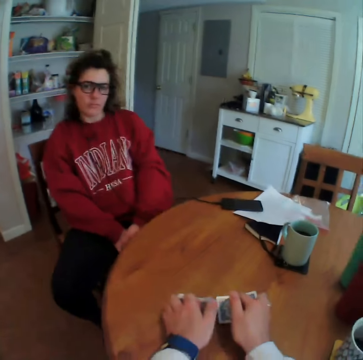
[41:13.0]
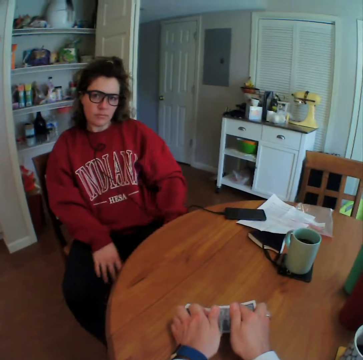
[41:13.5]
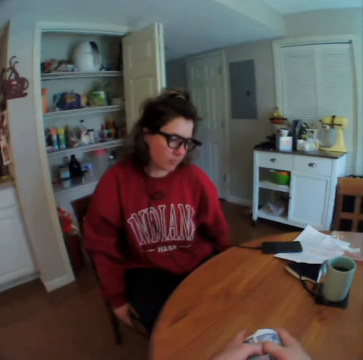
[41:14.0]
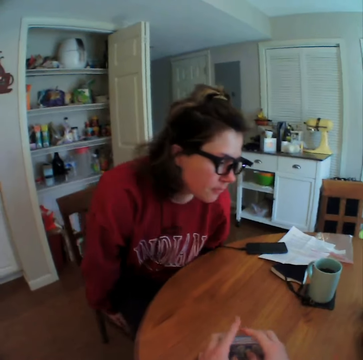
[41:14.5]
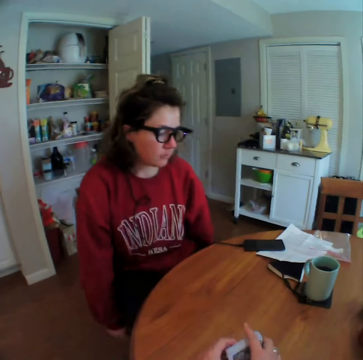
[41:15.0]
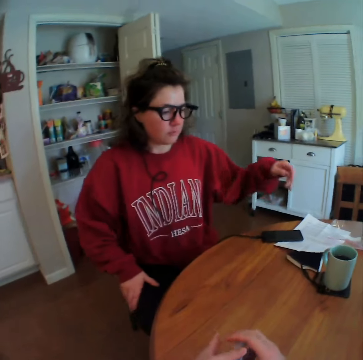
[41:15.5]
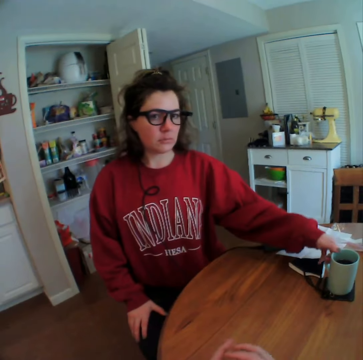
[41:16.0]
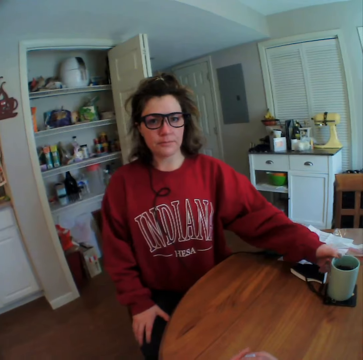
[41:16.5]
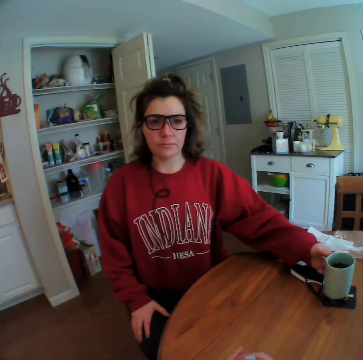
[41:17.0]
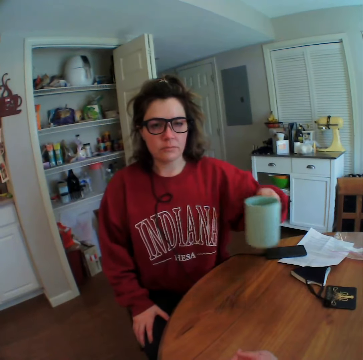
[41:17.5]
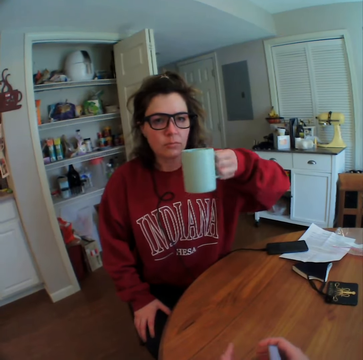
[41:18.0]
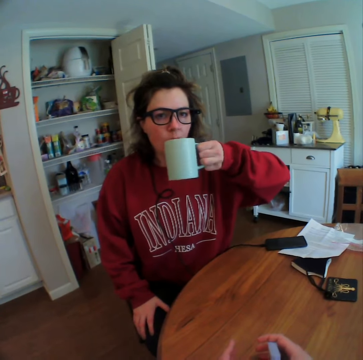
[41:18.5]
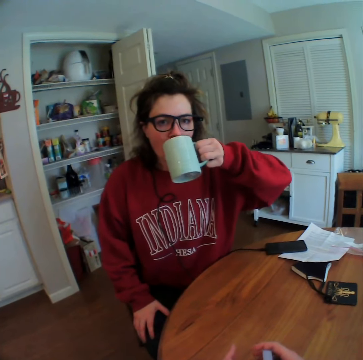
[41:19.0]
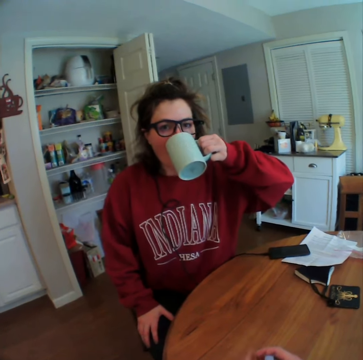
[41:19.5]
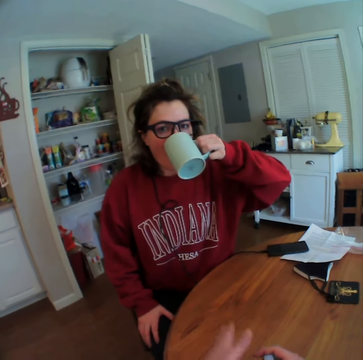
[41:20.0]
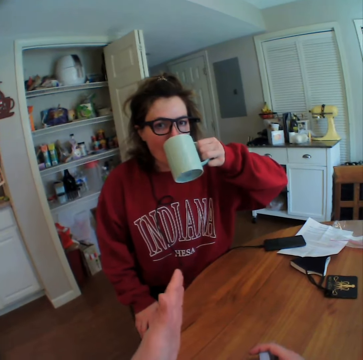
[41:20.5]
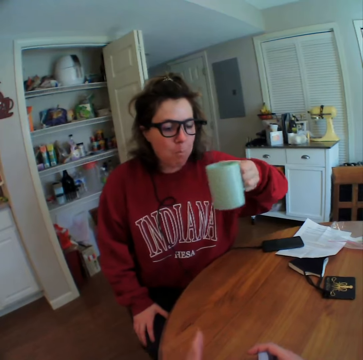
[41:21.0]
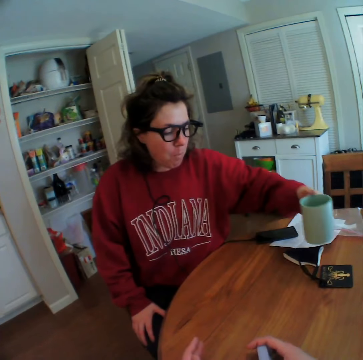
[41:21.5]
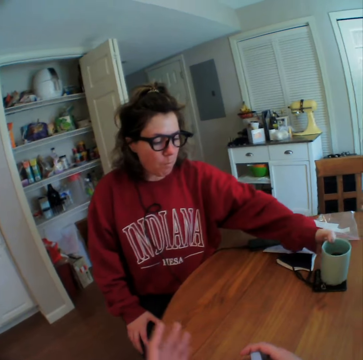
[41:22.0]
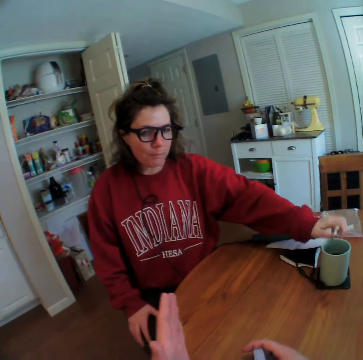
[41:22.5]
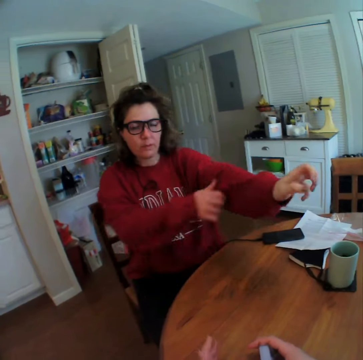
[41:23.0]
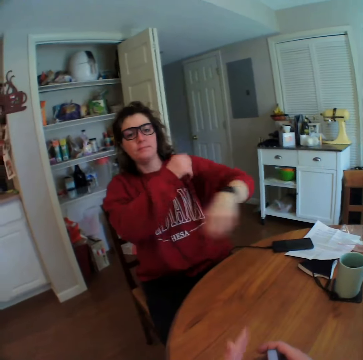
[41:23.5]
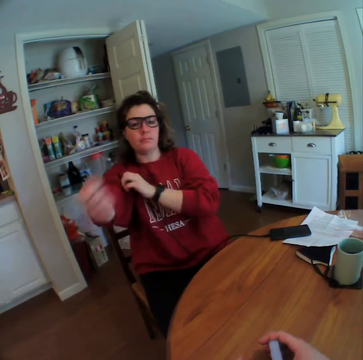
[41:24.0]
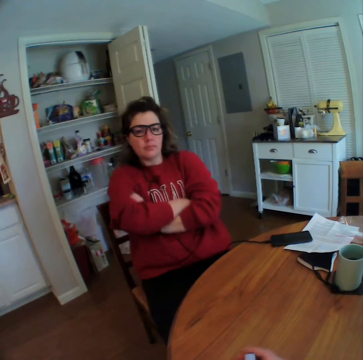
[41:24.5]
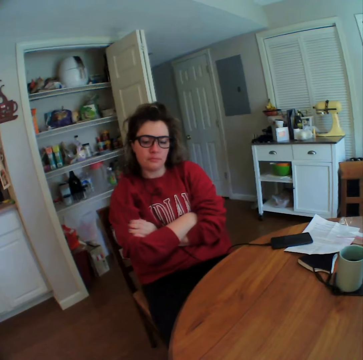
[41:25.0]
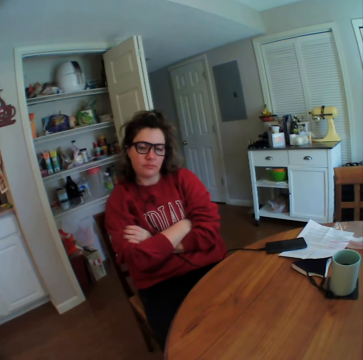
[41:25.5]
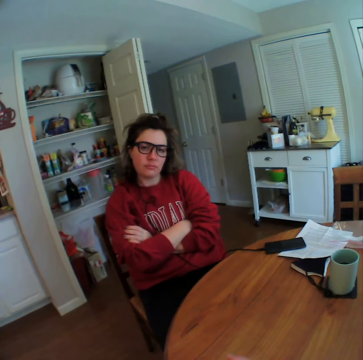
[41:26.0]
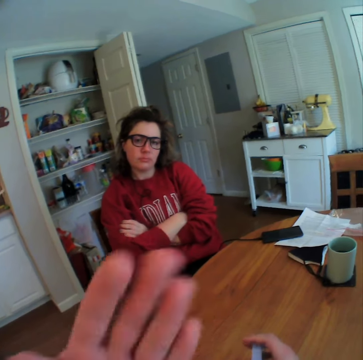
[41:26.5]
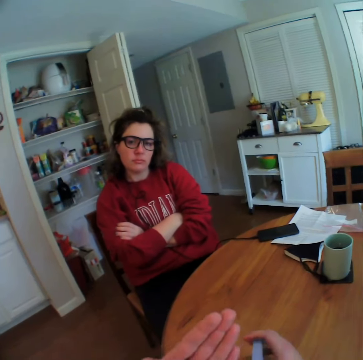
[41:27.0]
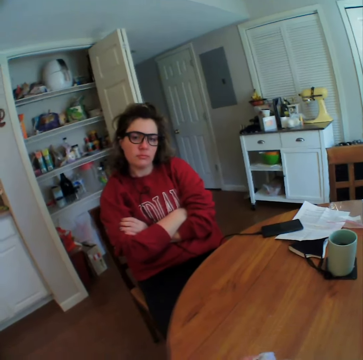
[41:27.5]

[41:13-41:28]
A lady adjusts her position. The lady picks up a cup of coffee. The lady sips coffee. The lady puts the cup of coffee down. The camera wearer talks to the lady. The lady pulls up her sweater sleeves and folds her hands.

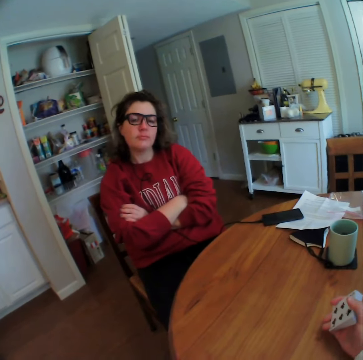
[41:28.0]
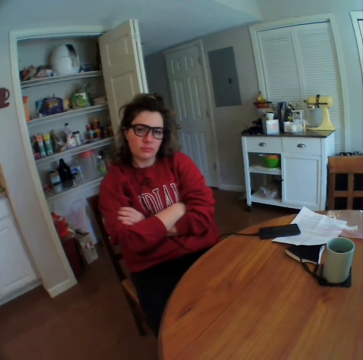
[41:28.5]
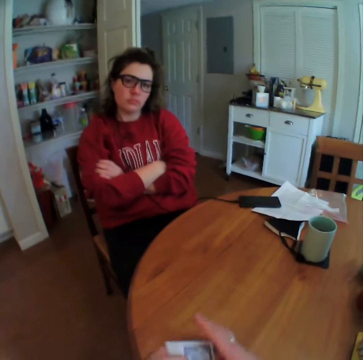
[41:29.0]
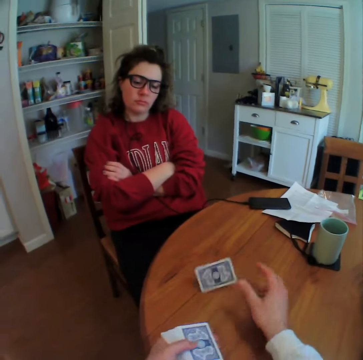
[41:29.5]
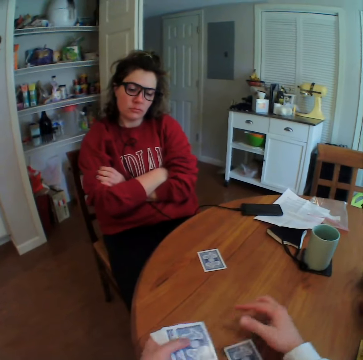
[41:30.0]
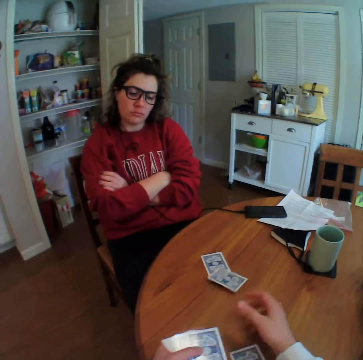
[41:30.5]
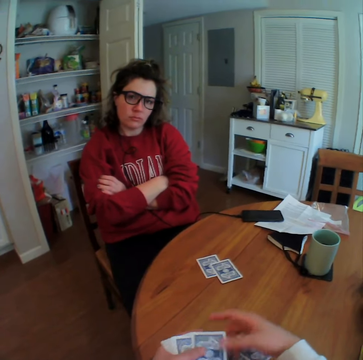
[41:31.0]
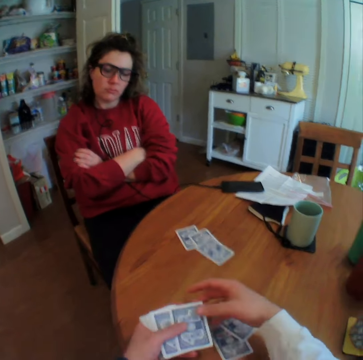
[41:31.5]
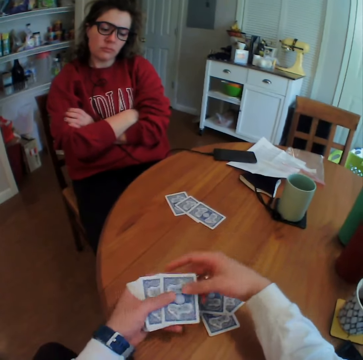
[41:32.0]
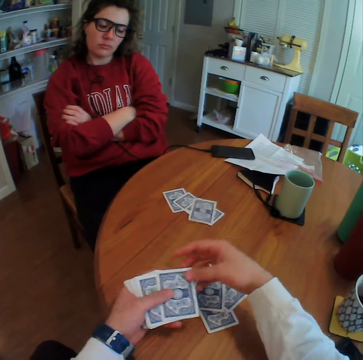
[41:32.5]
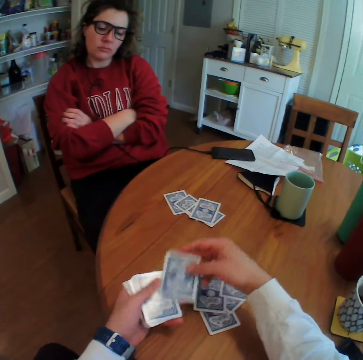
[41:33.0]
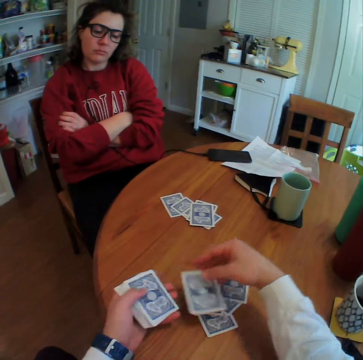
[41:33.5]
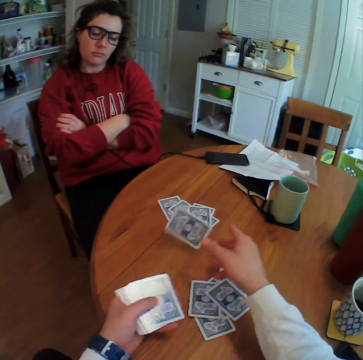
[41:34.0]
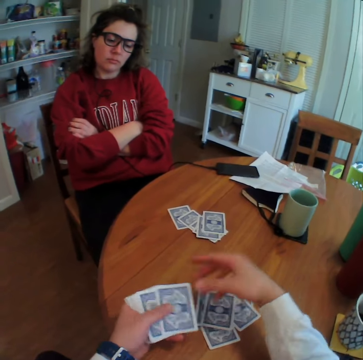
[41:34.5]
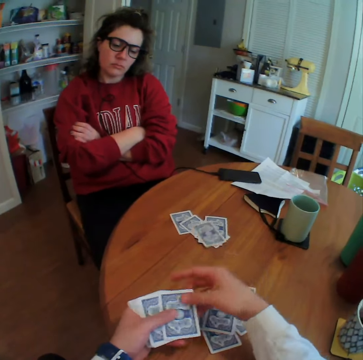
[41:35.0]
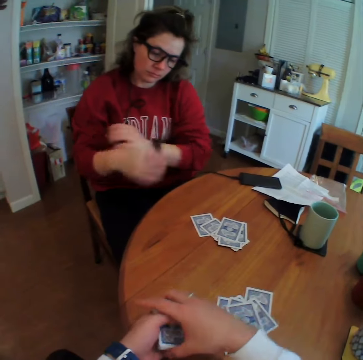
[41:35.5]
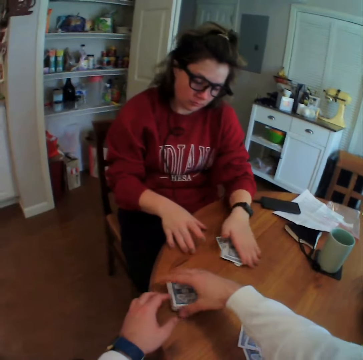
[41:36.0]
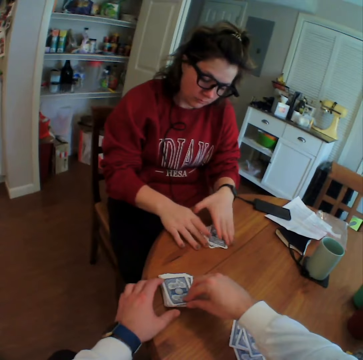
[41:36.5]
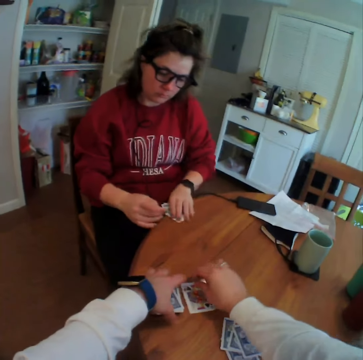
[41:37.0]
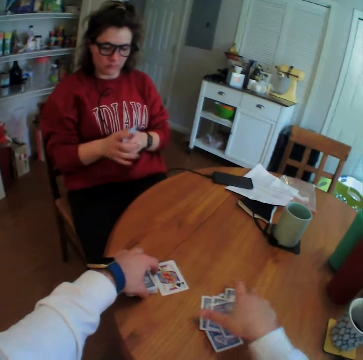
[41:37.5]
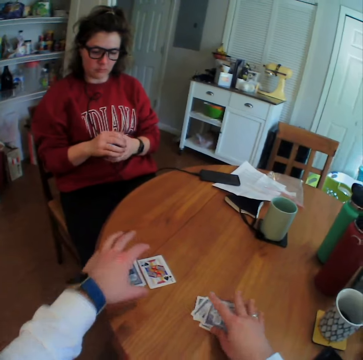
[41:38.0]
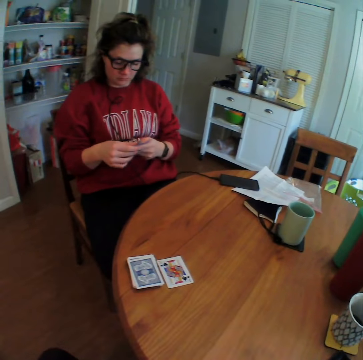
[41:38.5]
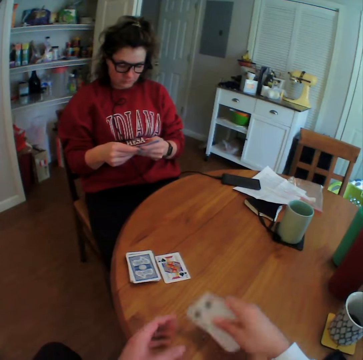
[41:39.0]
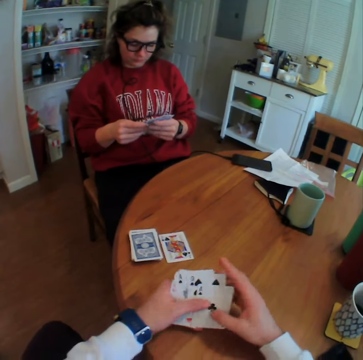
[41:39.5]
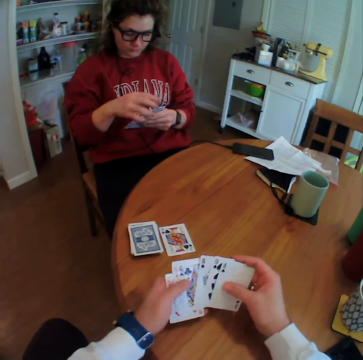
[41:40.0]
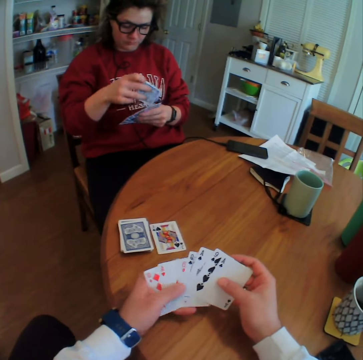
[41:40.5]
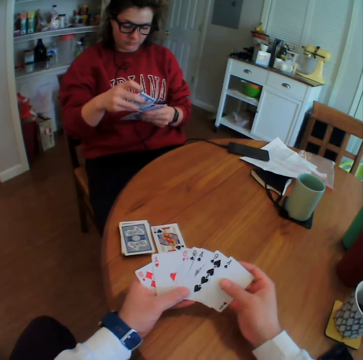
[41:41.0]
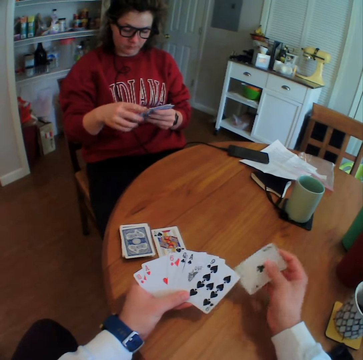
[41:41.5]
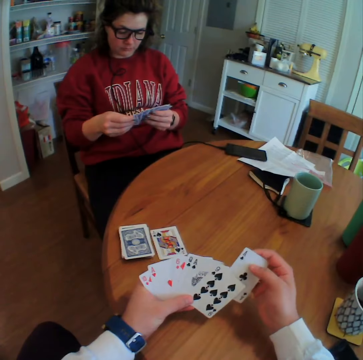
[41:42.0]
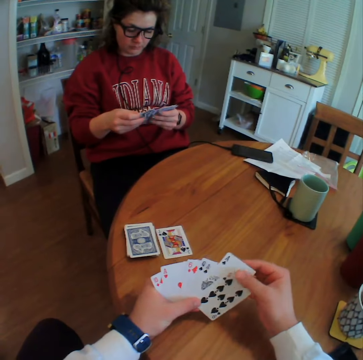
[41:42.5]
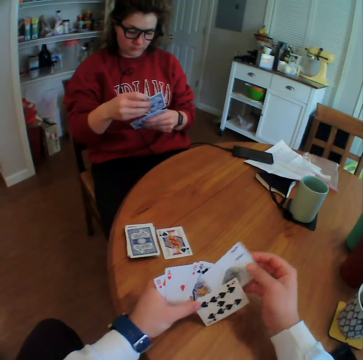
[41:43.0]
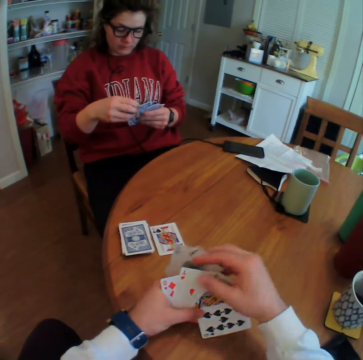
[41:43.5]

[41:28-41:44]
The camera wearer puts cards on the table. He shares the cards with a lady. He puts the other cards down. He puts a card down. The lady picks her cards. The camera wearer picks up his cards. The lady spreads the cards on her hands. The camera wearer spreads the cards on his hands. He reshuffles the cards.

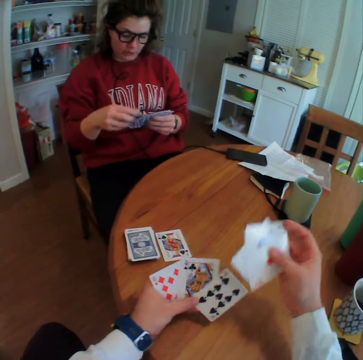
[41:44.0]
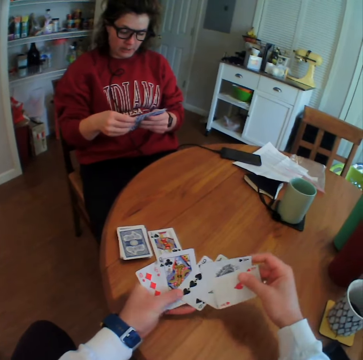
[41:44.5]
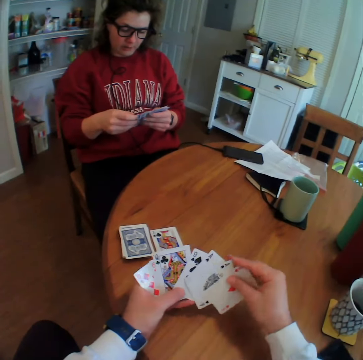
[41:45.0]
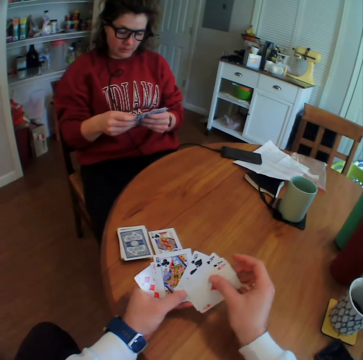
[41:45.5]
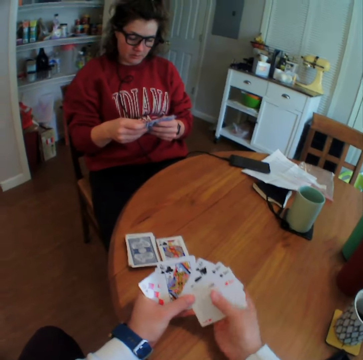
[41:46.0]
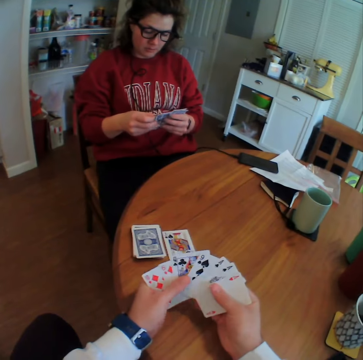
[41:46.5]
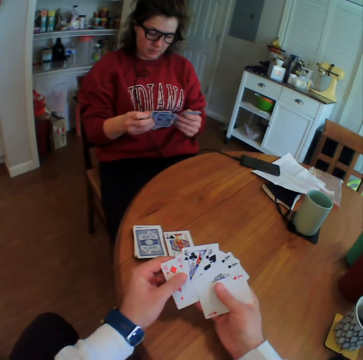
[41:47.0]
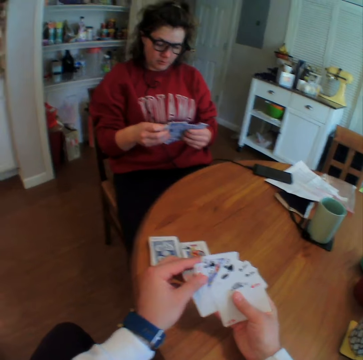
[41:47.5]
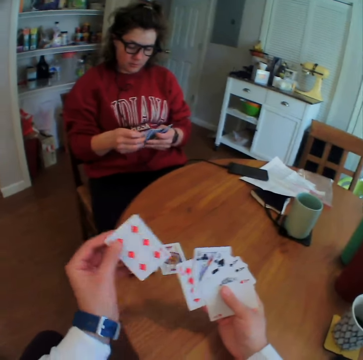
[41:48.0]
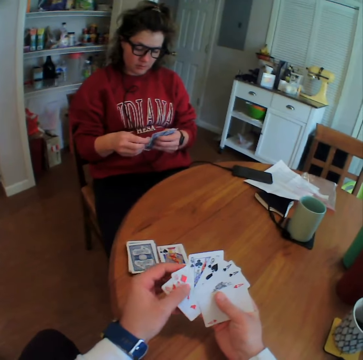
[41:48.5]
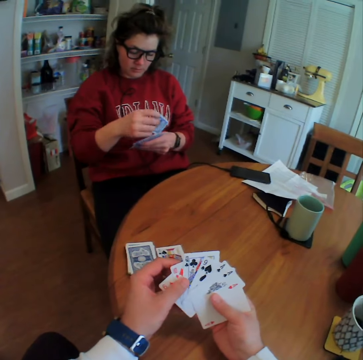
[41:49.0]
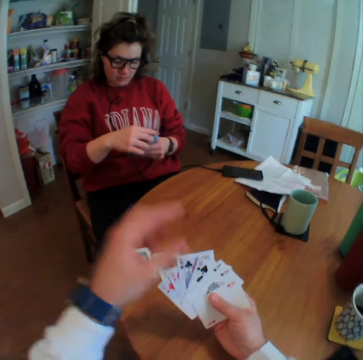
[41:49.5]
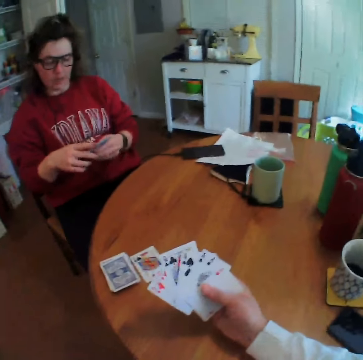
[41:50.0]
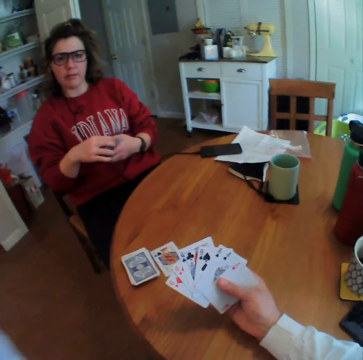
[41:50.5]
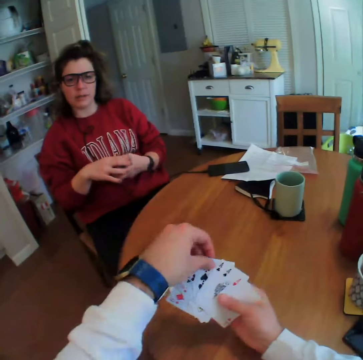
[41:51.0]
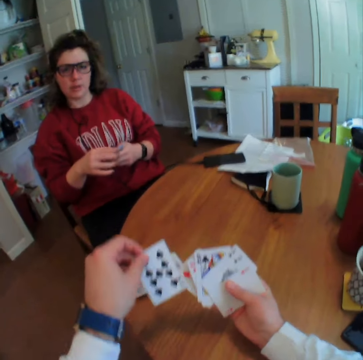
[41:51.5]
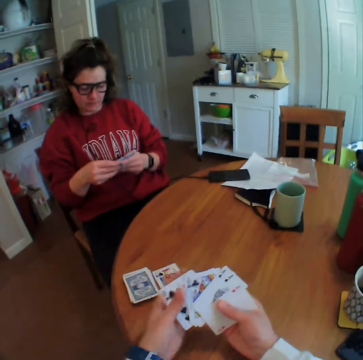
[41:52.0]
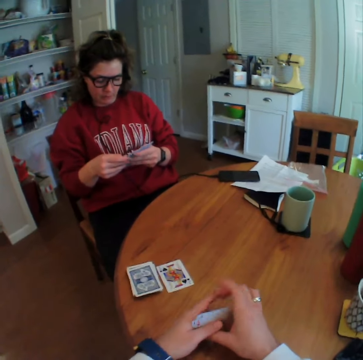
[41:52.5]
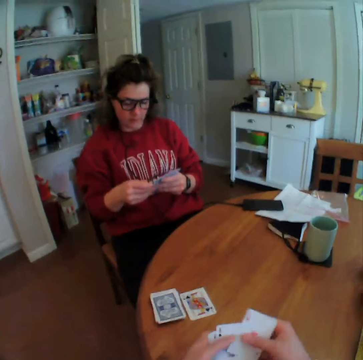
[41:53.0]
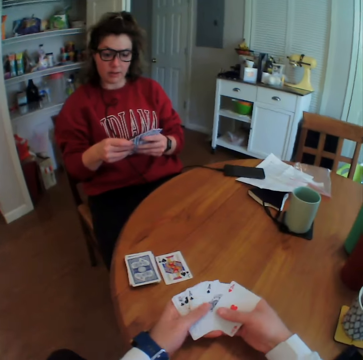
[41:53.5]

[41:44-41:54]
The camera wearer shuffles his cards. A lady shuffles her cards. The camera wearer adjusts the camera.
